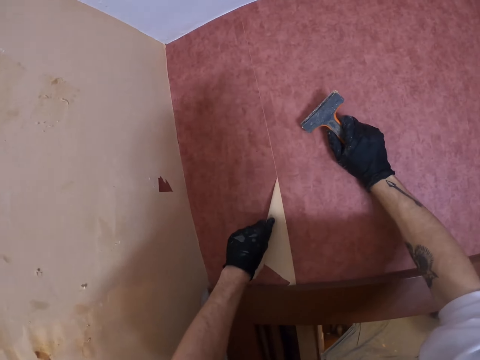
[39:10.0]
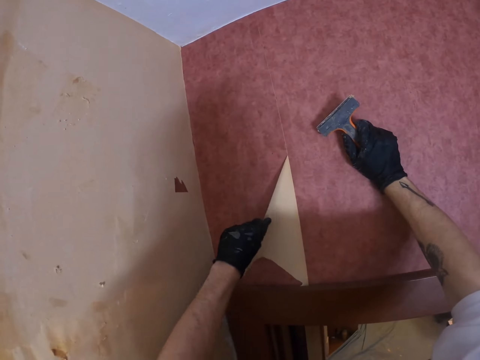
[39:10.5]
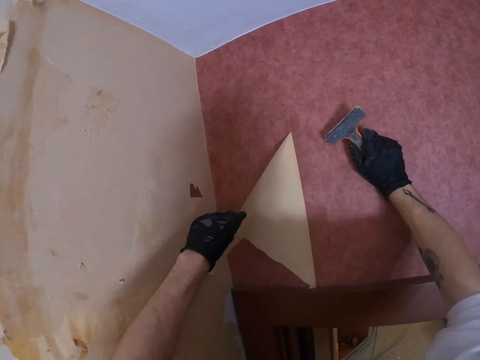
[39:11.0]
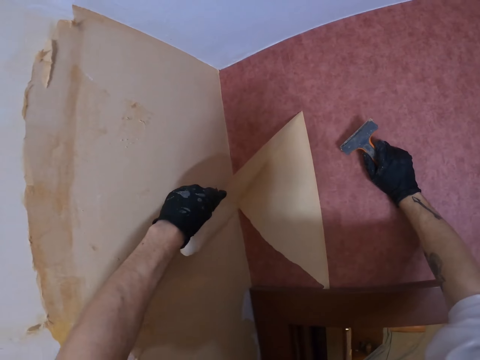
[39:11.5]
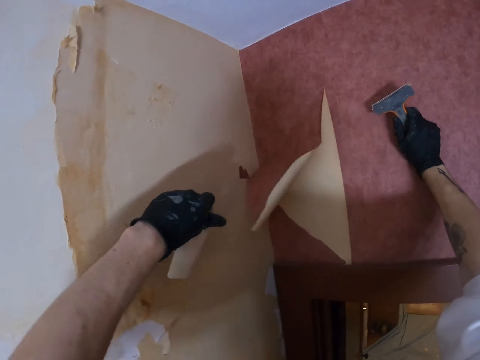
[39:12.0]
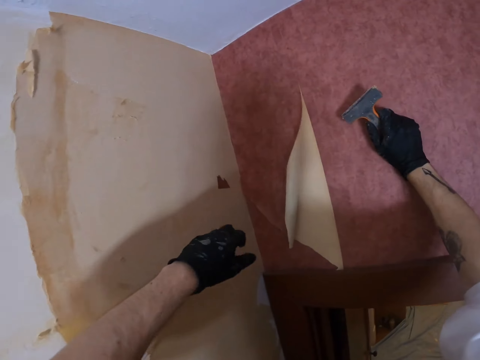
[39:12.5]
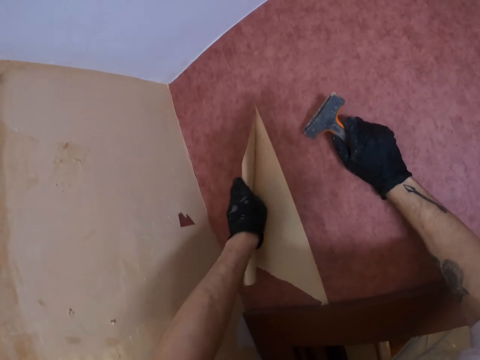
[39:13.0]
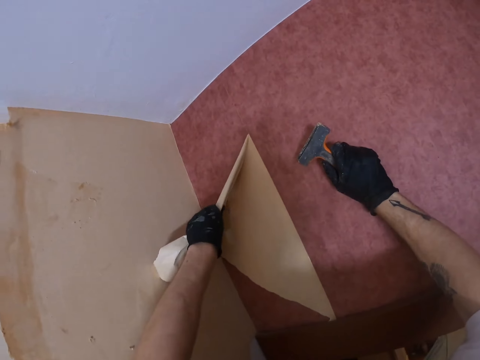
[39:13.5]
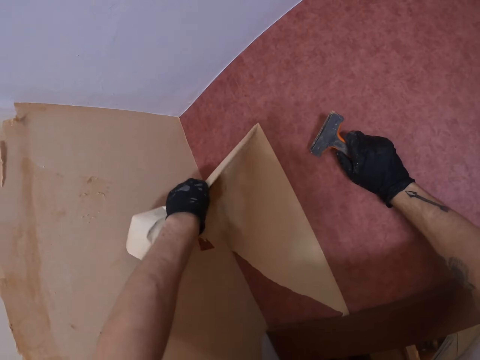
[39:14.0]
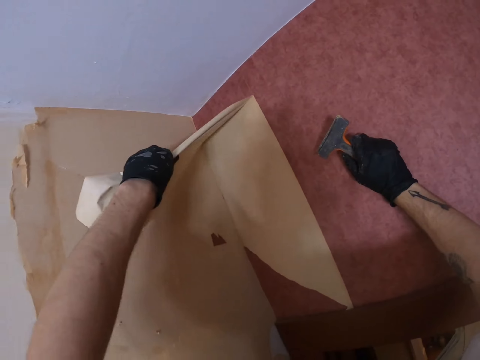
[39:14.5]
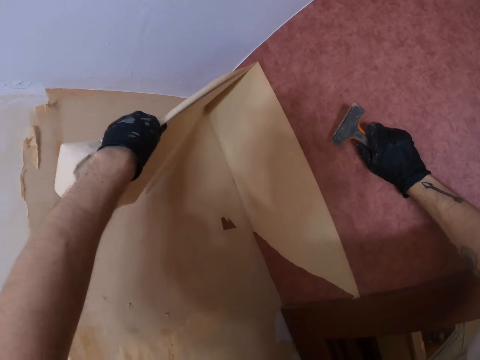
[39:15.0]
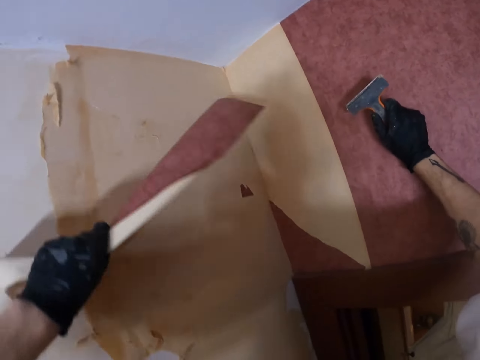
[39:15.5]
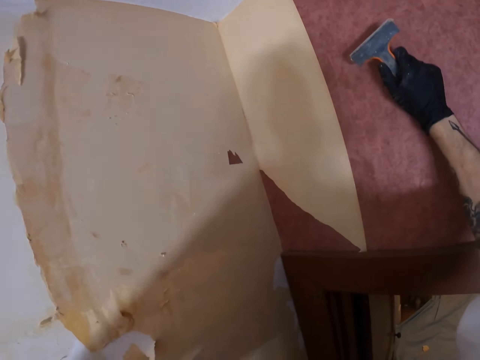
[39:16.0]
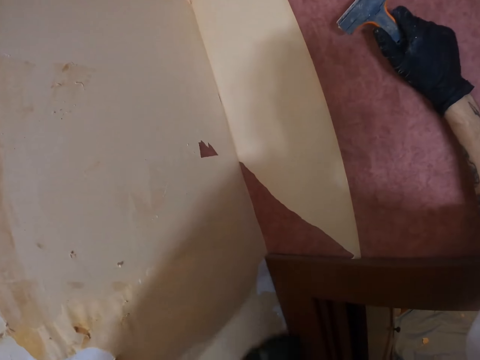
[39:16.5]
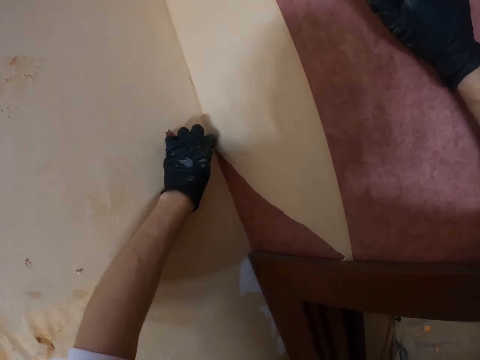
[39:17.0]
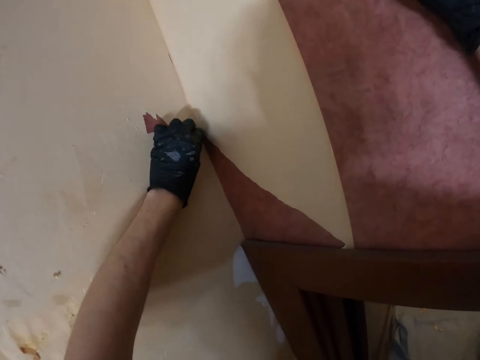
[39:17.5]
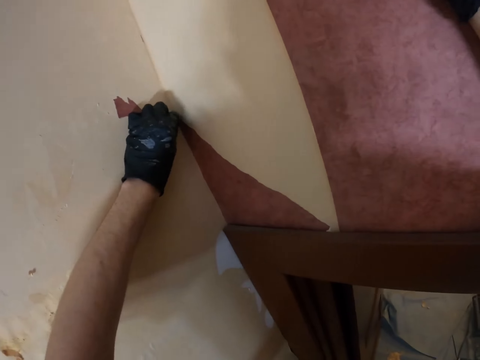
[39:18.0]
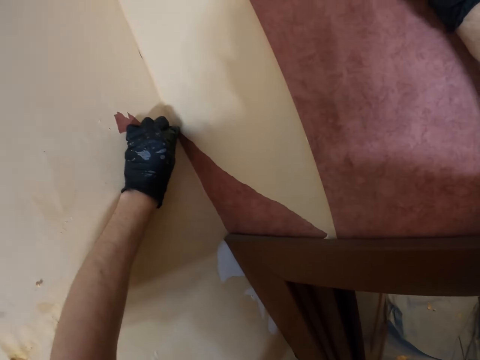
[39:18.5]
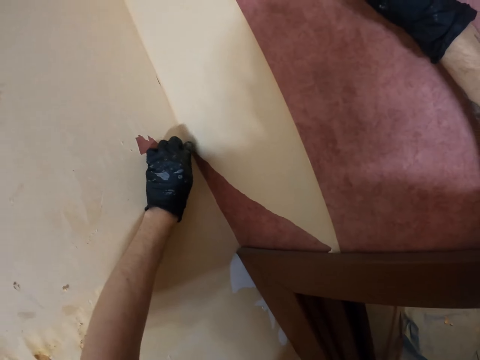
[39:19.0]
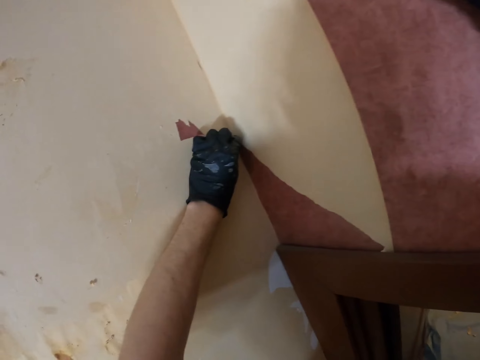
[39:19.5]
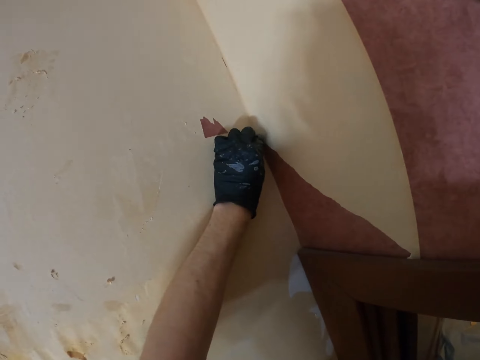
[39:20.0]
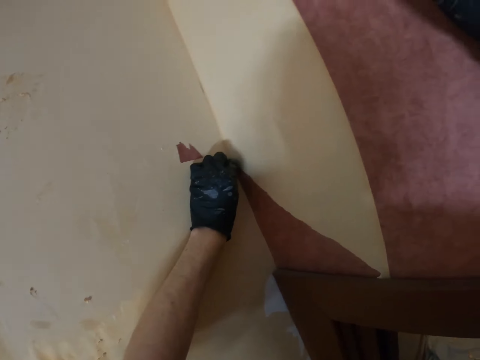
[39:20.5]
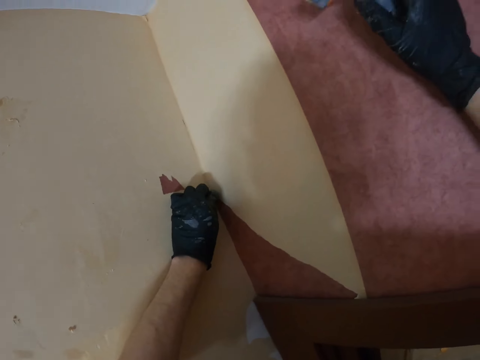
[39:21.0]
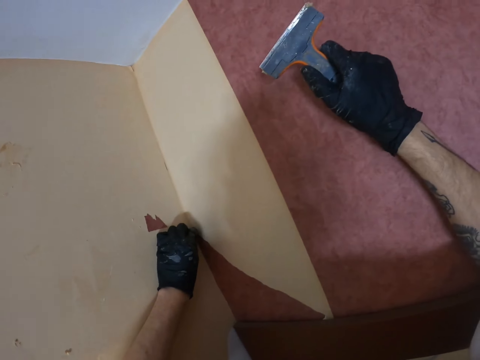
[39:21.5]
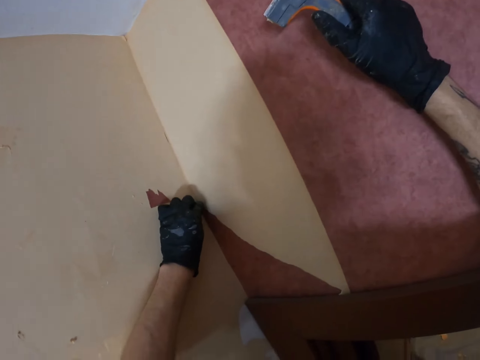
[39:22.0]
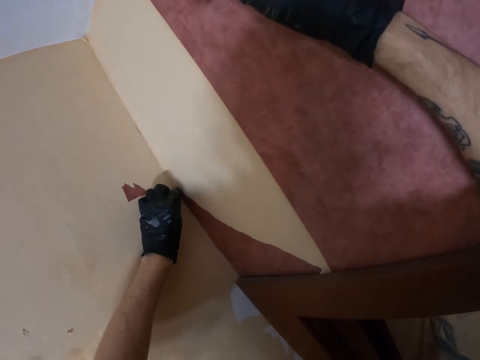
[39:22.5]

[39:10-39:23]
The camera wearer drops wall paper on the floor. He removes the wall paper from the wall with his left hand.

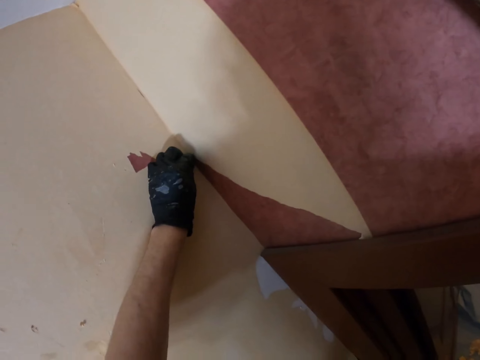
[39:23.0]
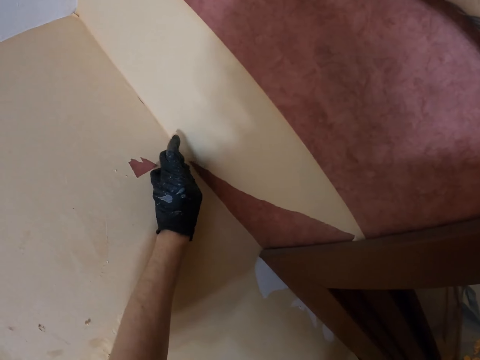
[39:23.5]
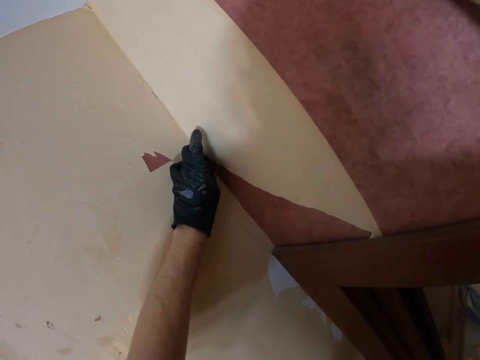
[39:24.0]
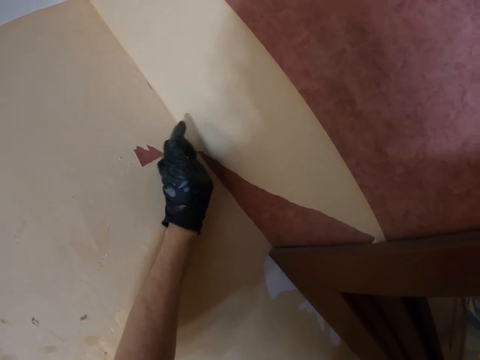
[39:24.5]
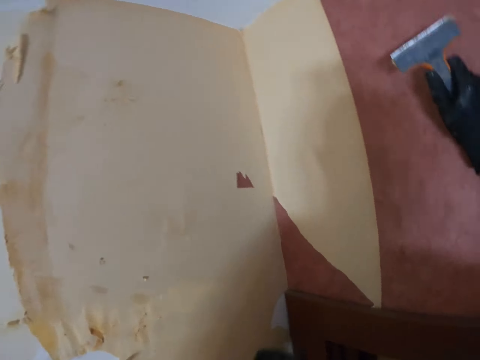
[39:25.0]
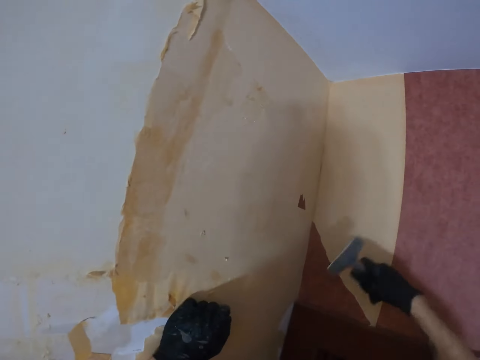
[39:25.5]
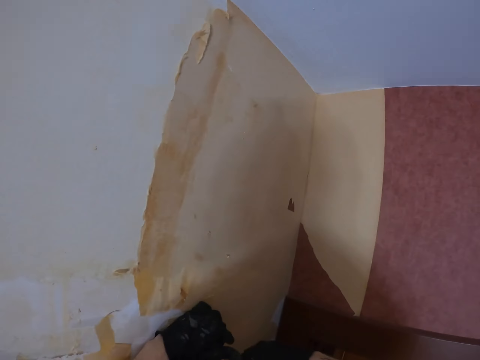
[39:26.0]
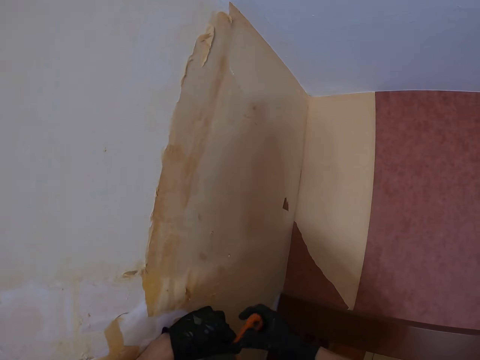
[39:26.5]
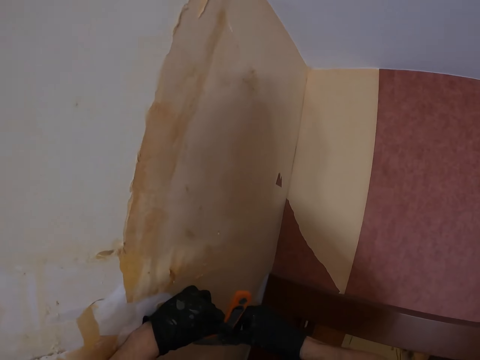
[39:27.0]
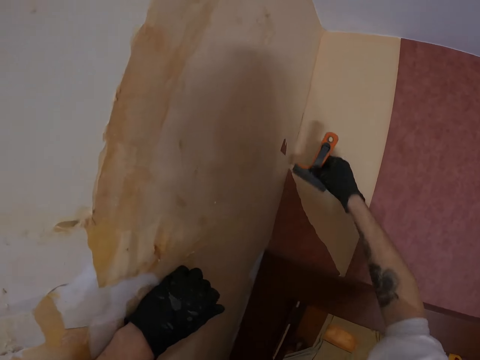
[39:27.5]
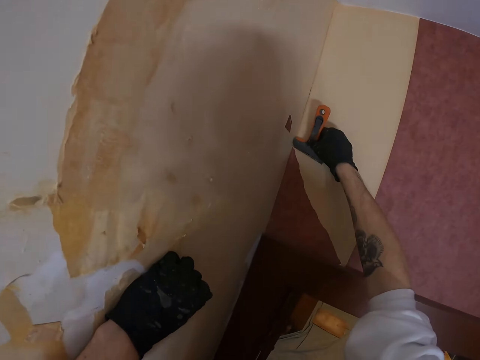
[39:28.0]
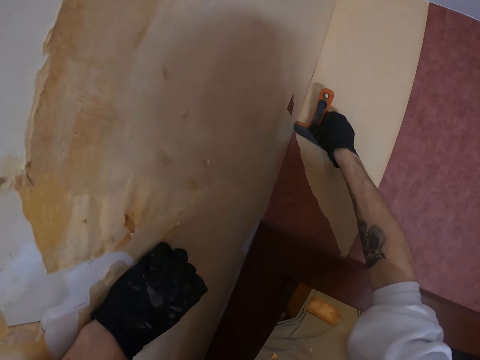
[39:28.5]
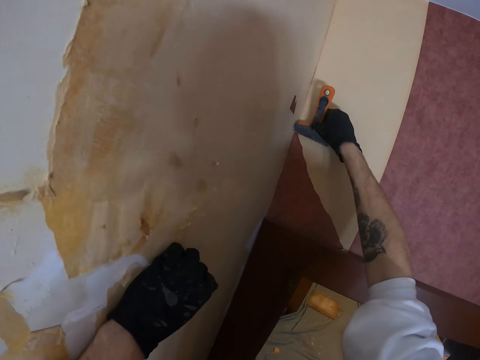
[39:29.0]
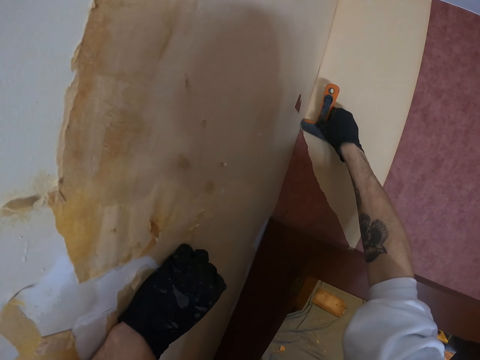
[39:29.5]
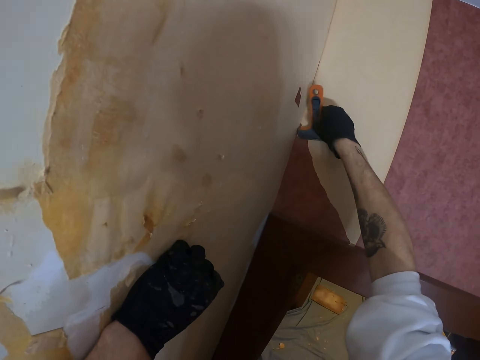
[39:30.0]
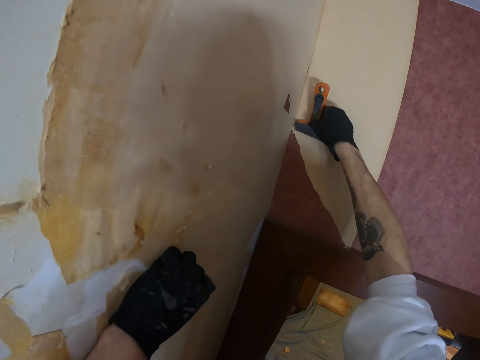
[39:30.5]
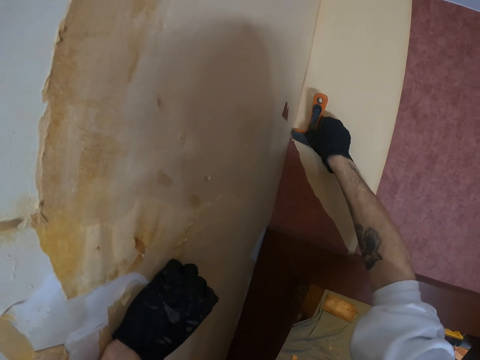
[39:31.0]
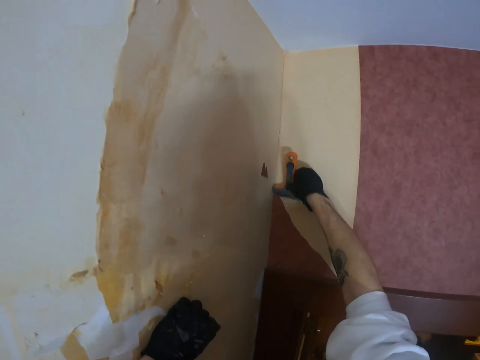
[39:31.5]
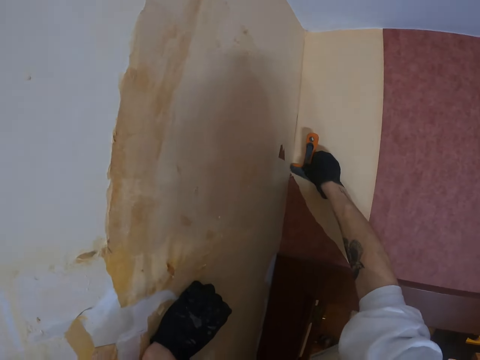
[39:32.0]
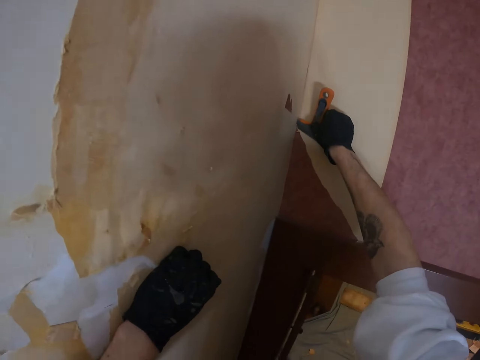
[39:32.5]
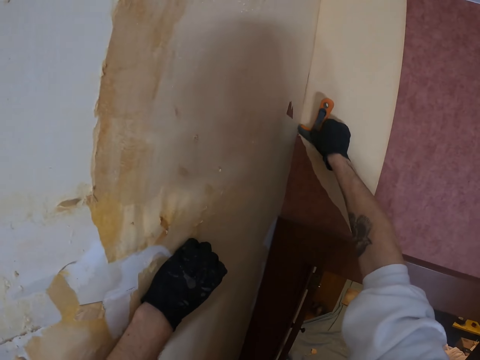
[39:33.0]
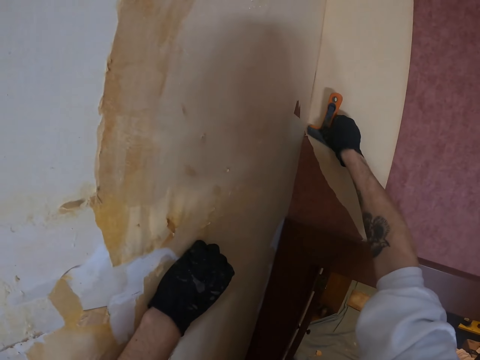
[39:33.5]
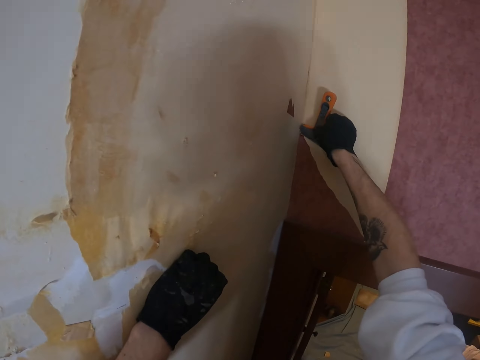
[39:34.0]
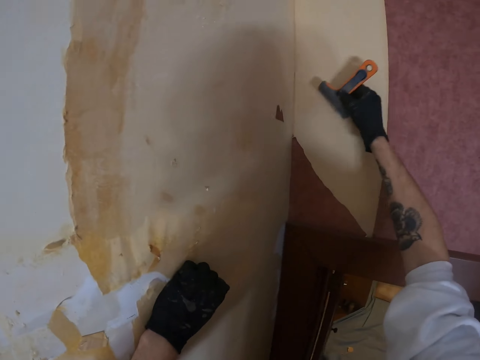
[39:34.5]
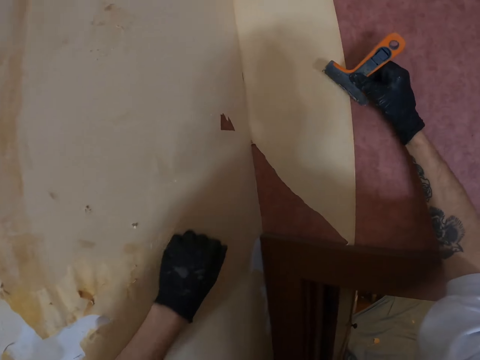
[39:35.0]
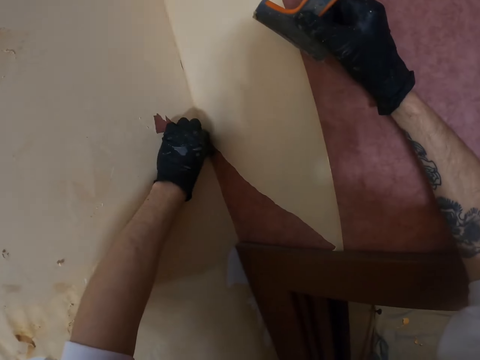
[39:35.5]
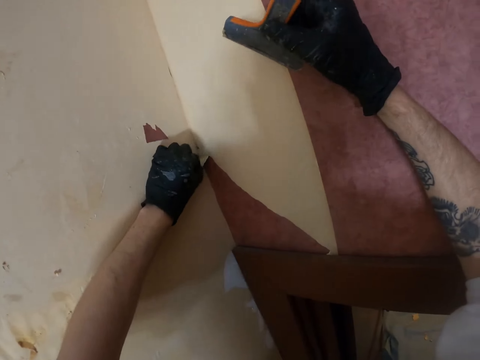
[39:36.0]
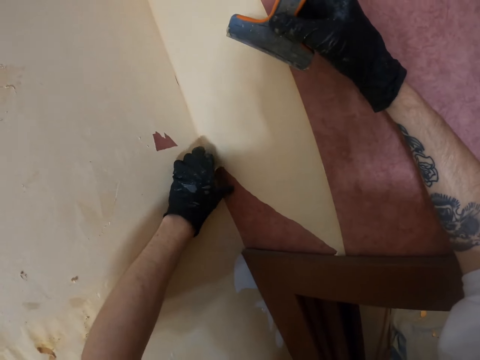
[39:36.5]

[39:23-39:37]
The camera wearer looks around. He removes wall paper from the wall with a putty knife. He removes the wall paper from the wall with his left hand.
